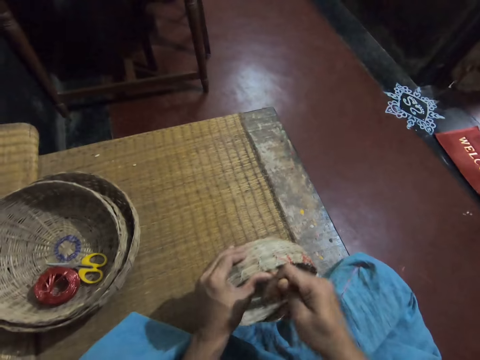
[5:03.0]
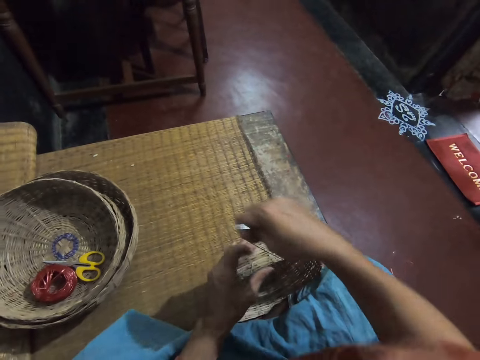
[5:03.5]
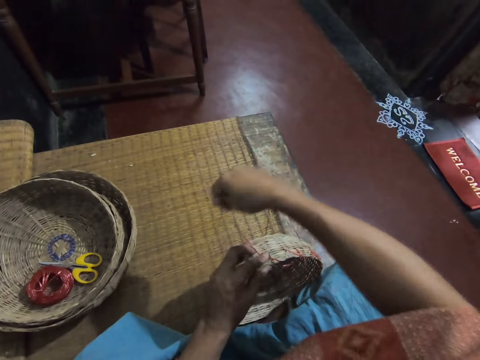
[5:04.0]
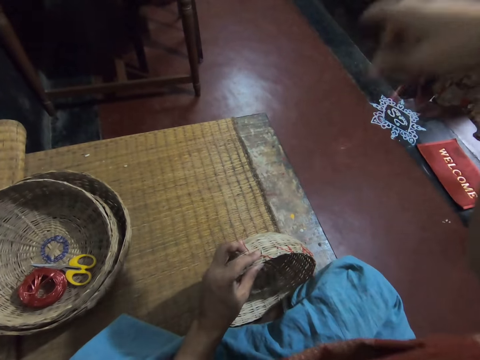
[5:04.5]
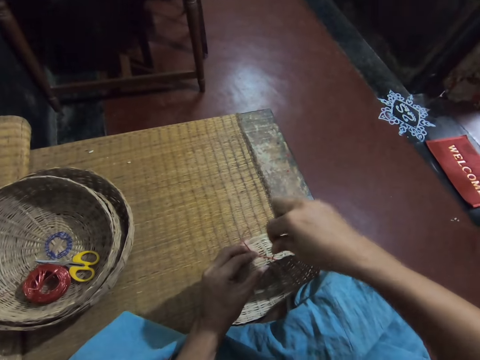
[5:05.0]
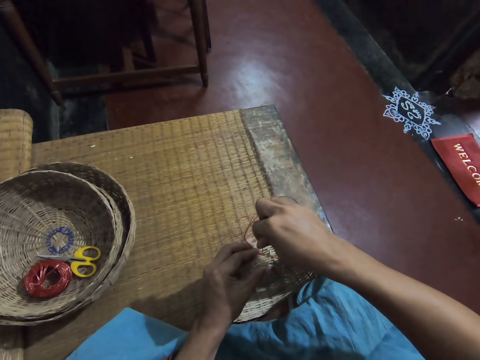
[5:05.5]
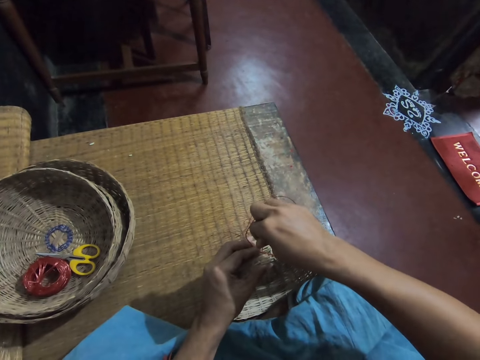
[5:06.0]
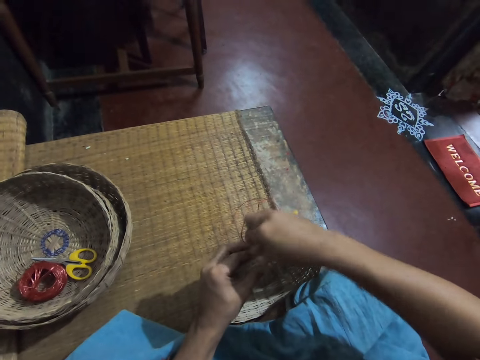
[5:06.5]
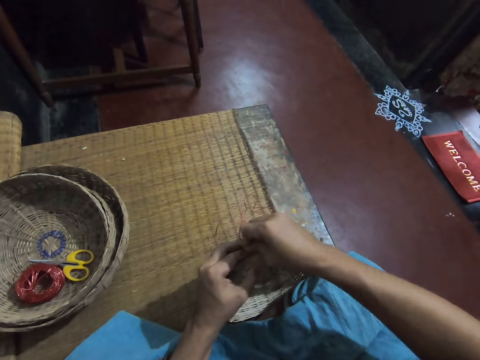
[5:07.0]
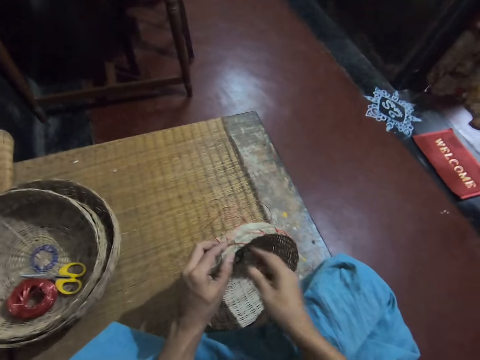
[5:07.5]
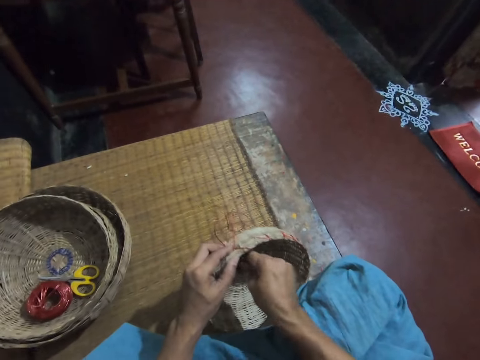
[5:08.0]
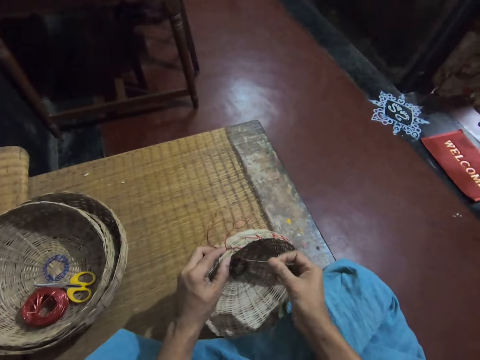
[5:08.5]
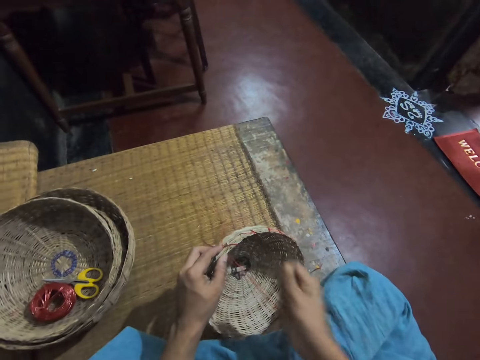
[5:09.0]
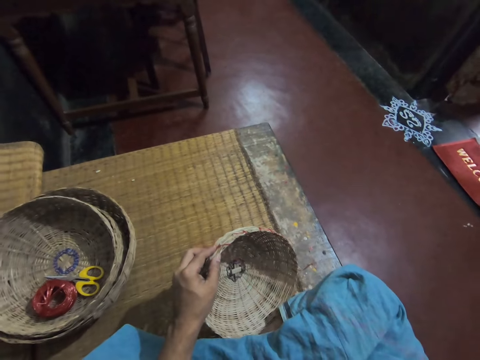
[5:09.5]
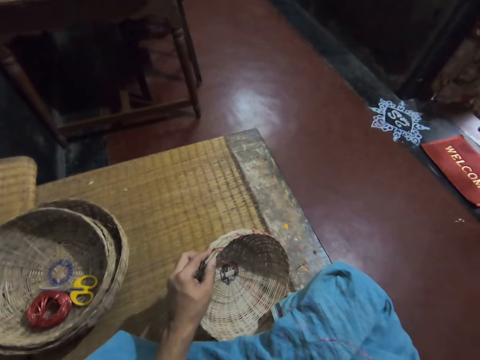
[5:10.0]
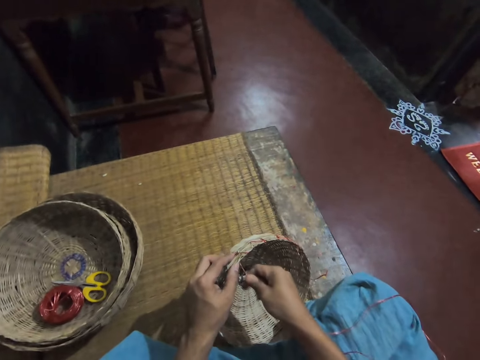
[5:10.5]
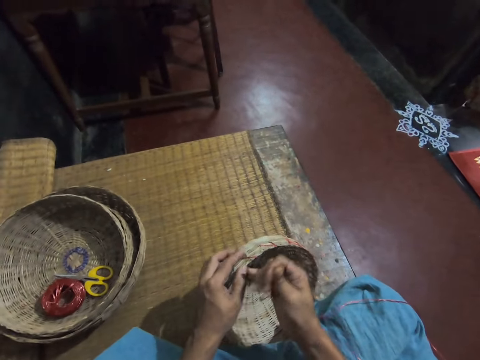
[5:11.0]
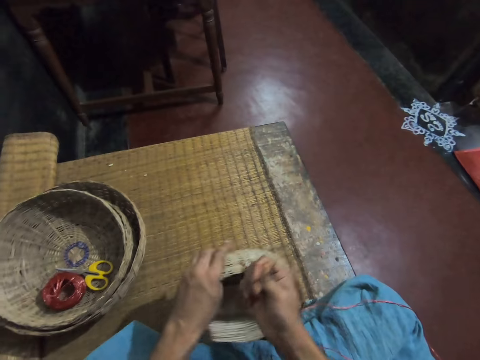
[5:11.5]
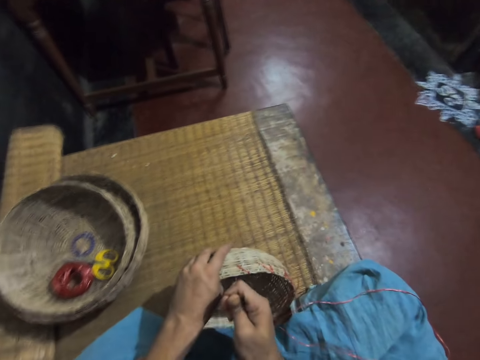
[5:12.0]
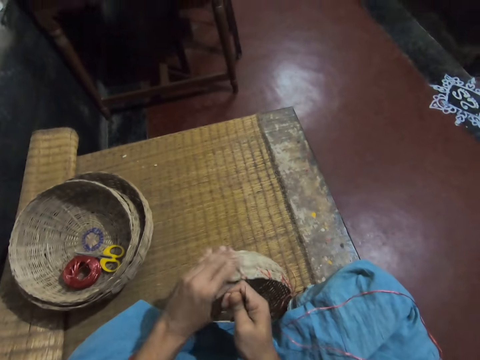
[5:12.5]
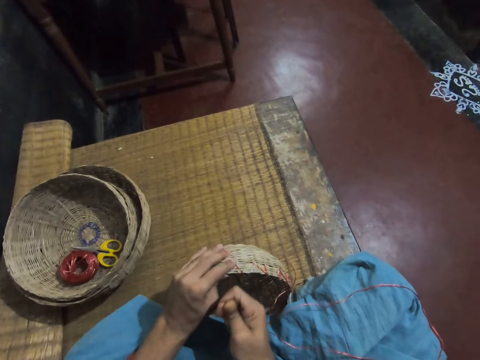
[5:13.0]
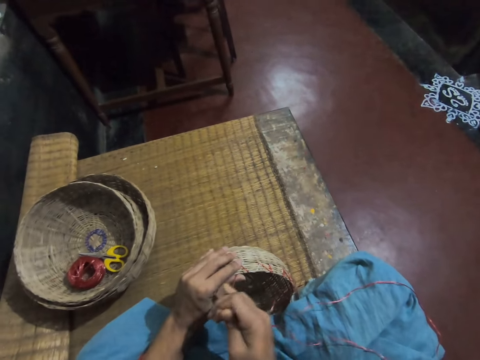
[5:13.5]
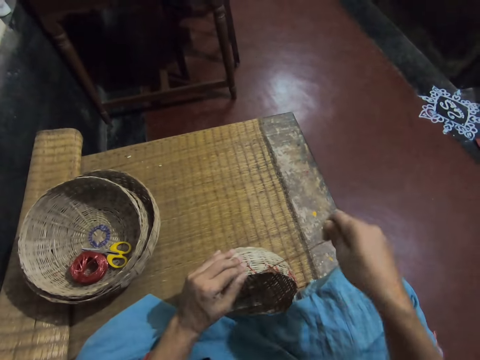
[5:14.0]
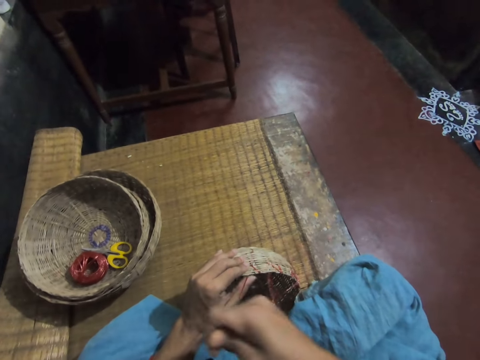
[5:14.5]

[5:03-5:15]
The camera wearer passes the needle with straw through the basket. She pulls the needle with straw with her right hand. She adjusts the straw. She pulls the wire firmly around the basket.

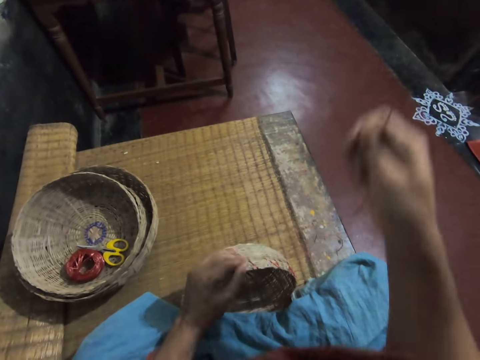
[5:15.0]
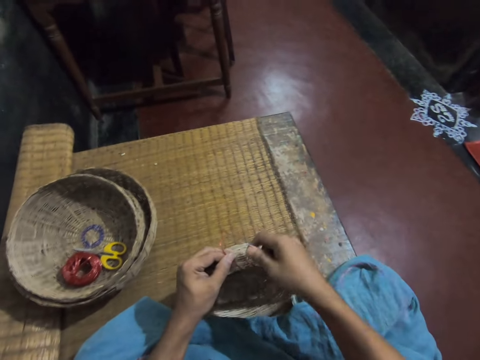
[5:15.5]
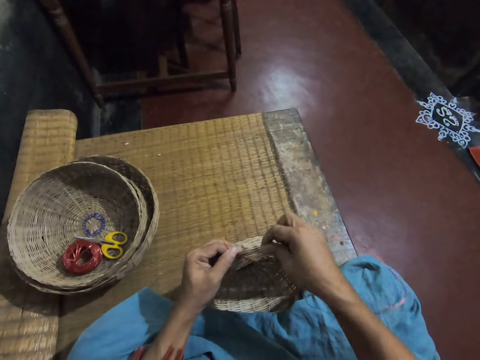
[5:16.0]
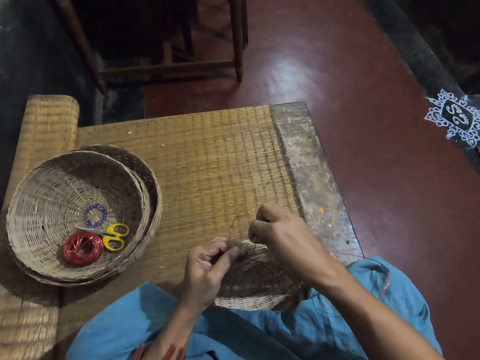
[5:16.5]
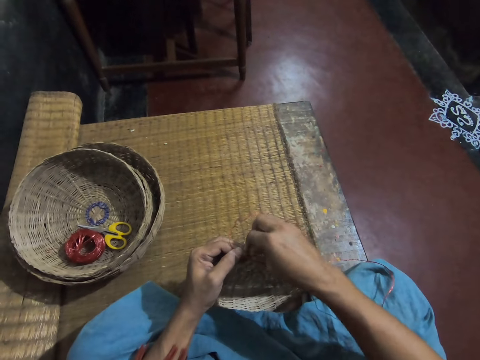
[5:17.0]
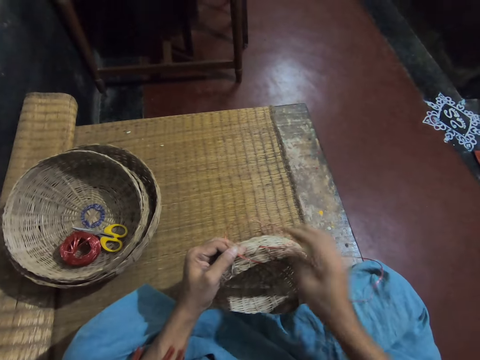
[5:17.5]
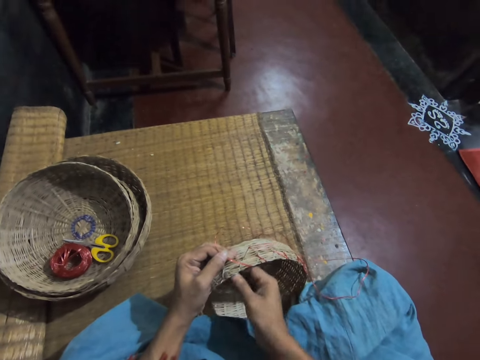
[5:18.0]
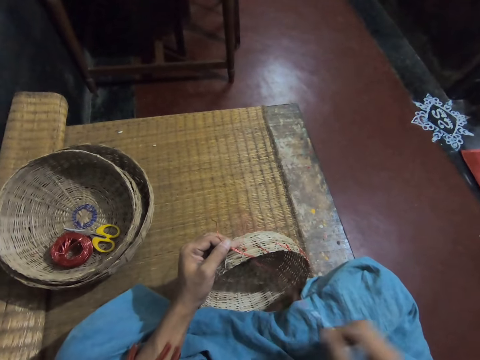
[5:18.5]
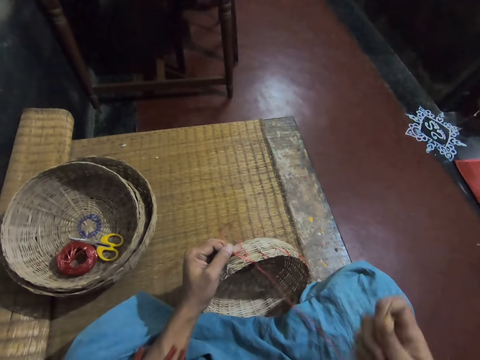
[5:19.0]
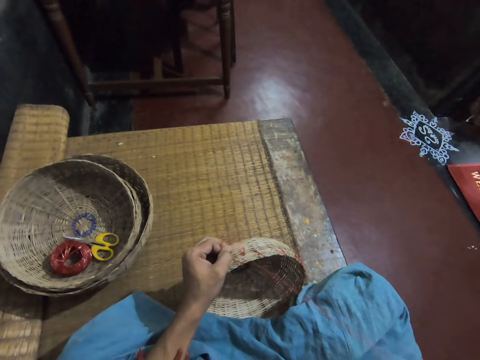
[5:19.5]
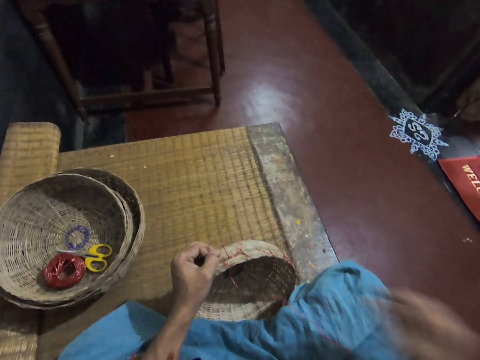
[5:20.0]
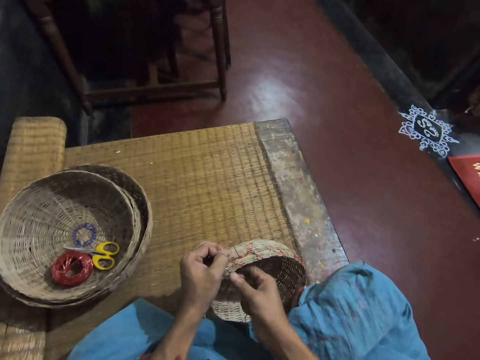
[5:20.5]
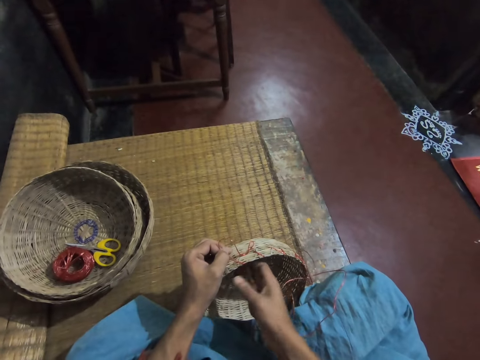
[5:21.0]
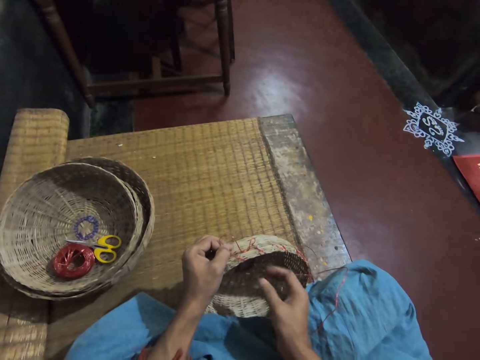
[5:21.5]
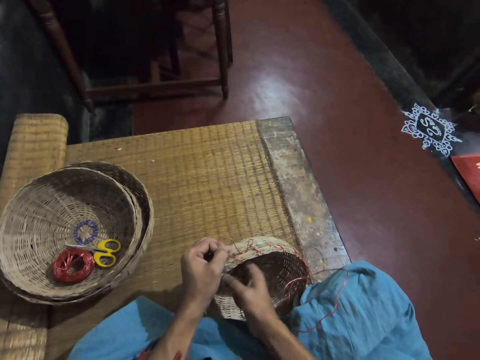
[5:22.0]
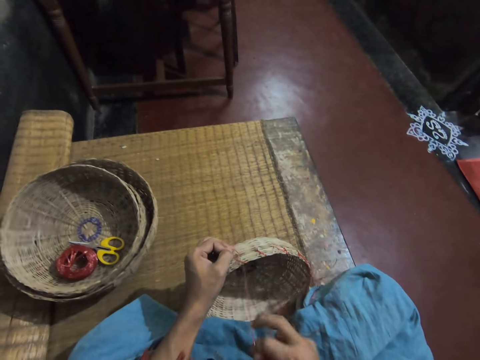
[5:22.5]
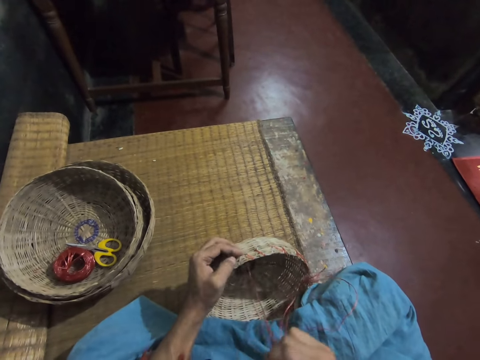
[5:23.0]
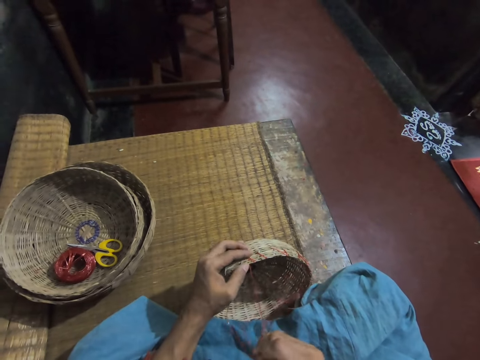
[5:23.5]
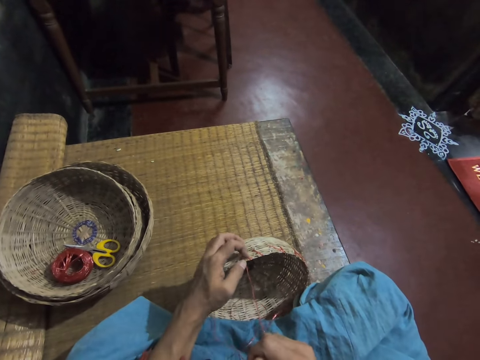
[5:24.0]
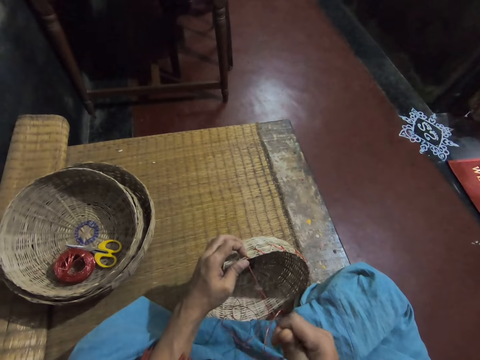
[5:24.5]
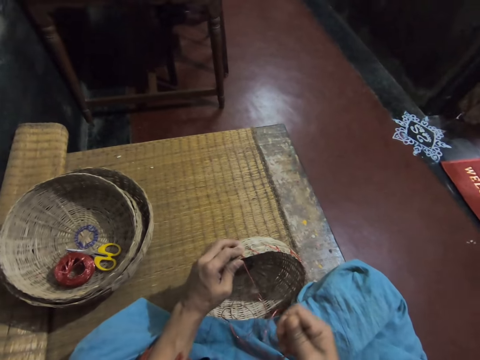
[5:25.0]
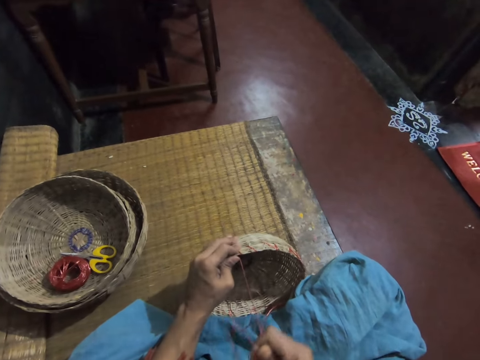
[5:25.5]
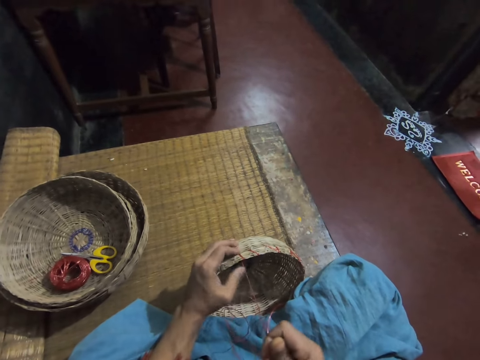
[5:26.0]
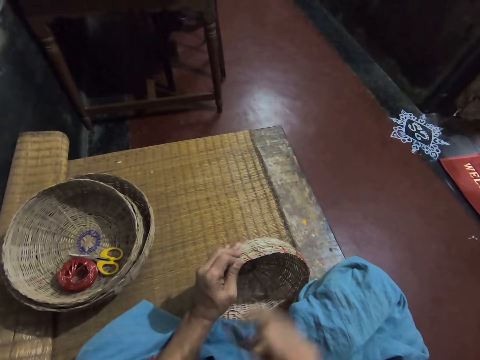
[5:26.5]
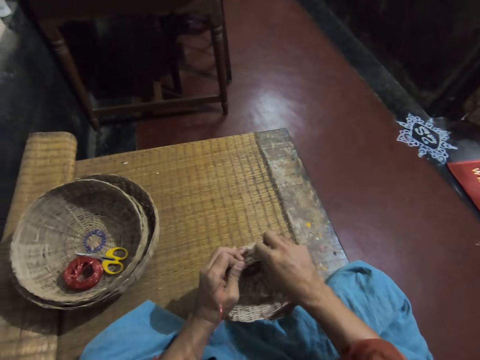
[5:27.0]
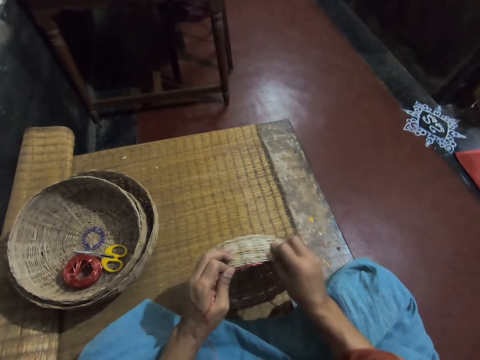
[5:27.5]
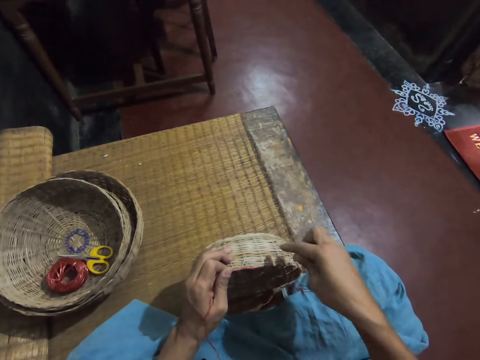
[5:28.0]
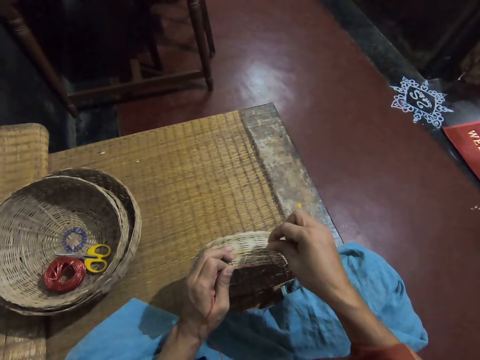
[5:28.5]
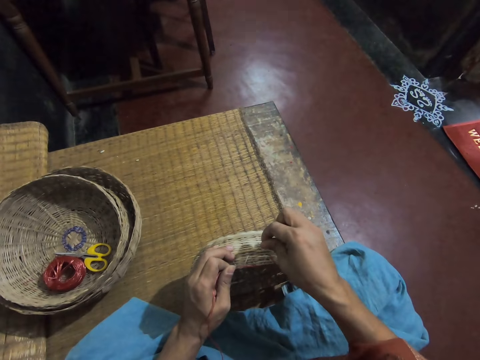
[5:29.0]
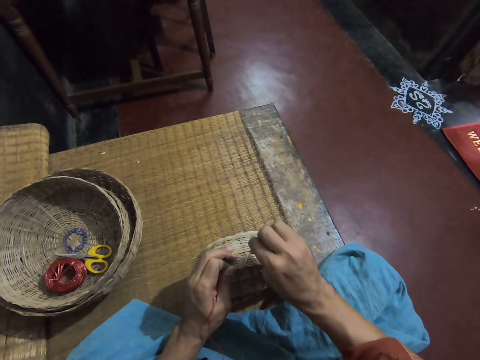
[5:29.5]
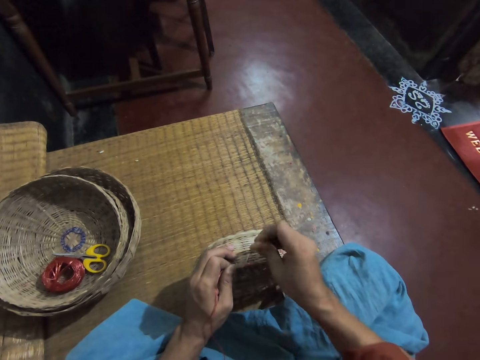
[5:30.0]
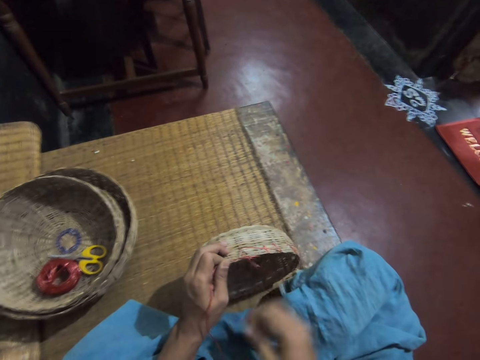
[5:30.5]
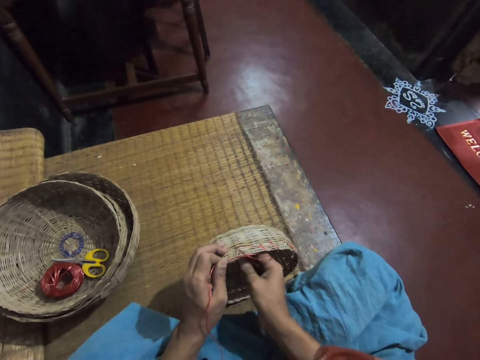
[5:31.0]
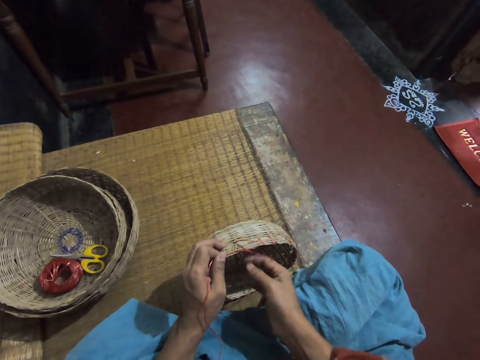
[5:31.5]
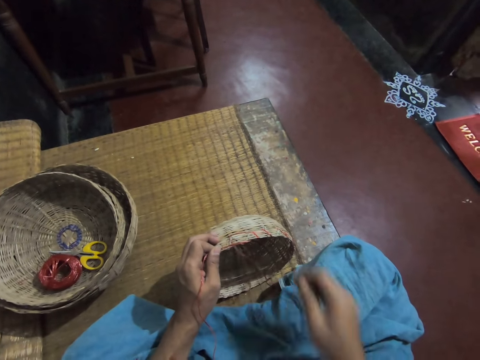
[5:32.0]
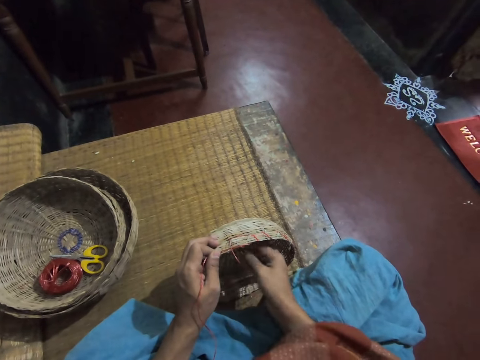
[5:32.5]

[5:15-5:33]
The camera wearer passes the needle with straw through the basket. She pulls the needle with straw with her right hand. She adjusts the straw. She adjusts the basket. She passes the needle with straw through the basket. She pulls the needle with straw with her right hand.
